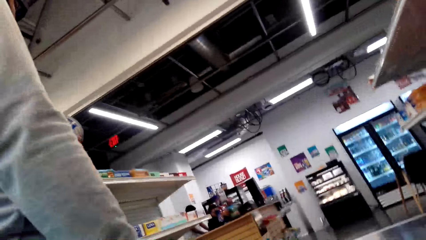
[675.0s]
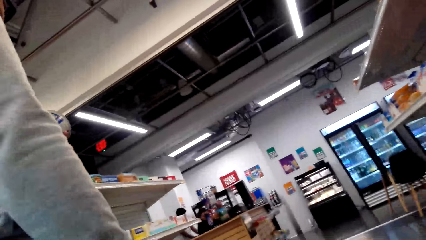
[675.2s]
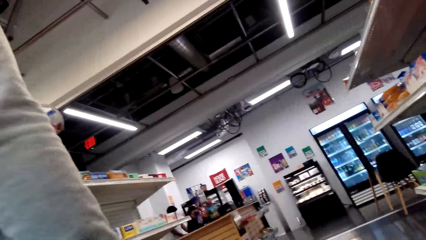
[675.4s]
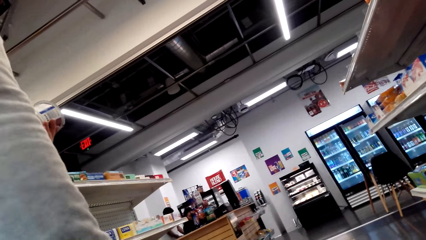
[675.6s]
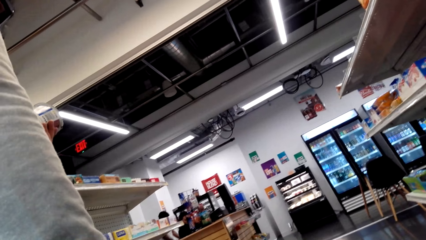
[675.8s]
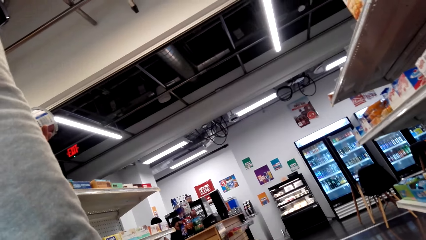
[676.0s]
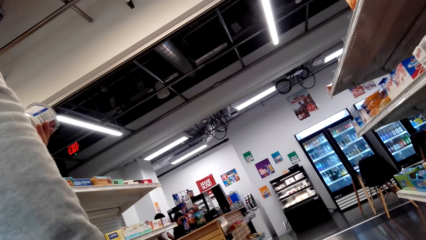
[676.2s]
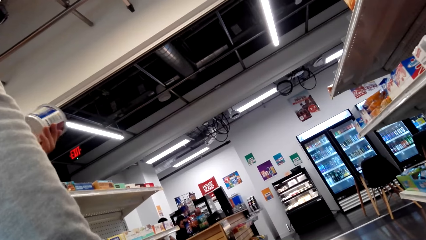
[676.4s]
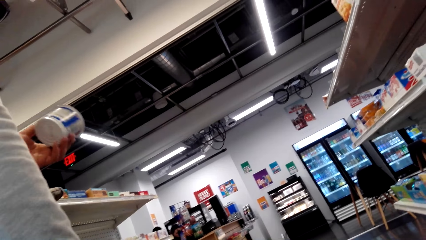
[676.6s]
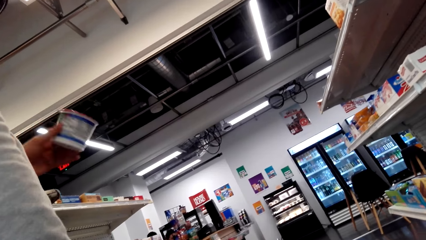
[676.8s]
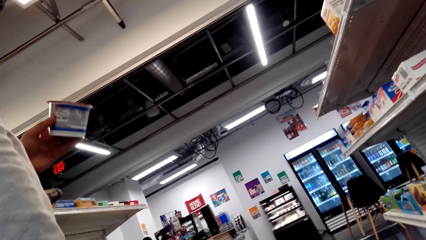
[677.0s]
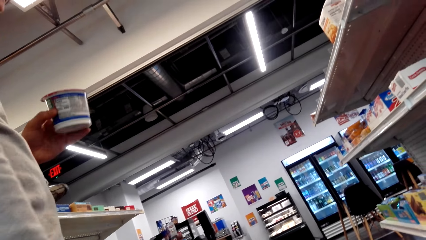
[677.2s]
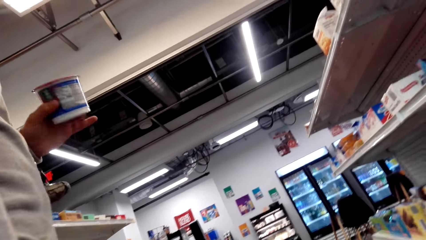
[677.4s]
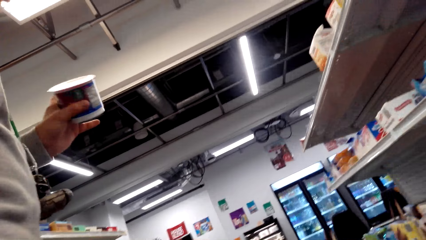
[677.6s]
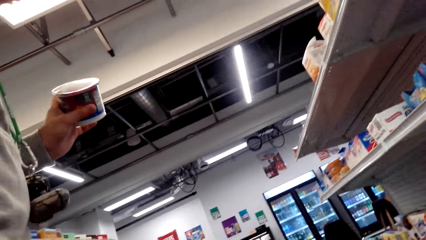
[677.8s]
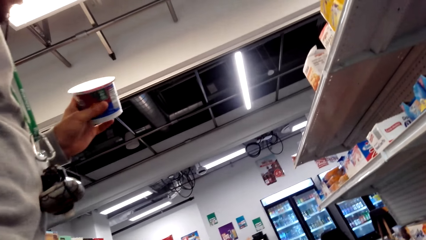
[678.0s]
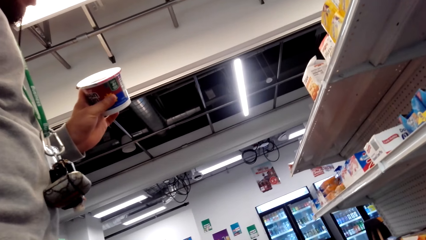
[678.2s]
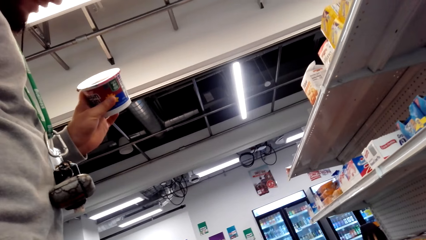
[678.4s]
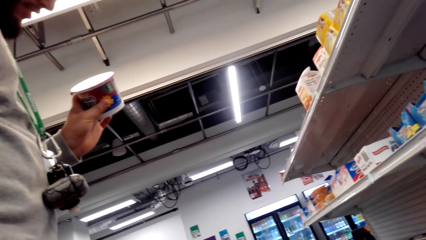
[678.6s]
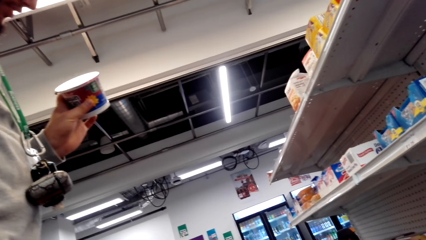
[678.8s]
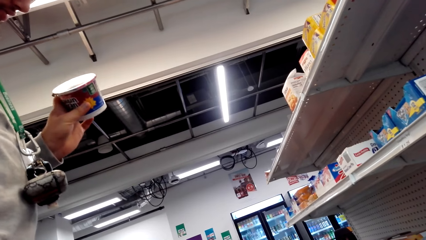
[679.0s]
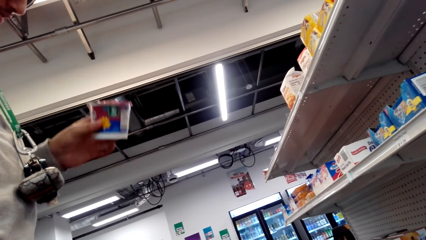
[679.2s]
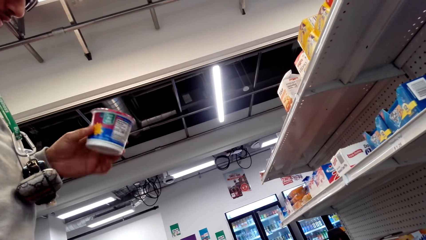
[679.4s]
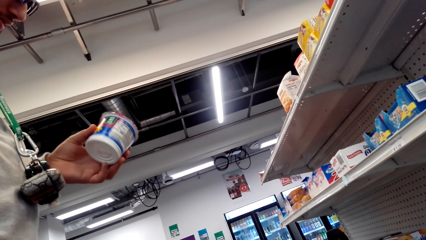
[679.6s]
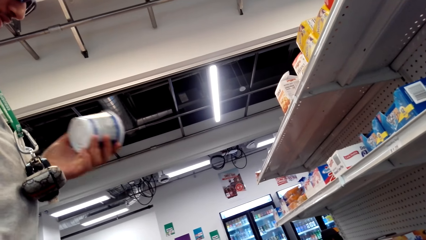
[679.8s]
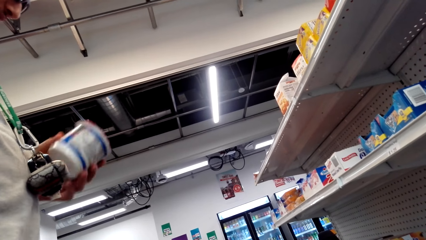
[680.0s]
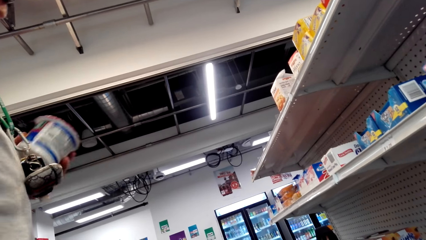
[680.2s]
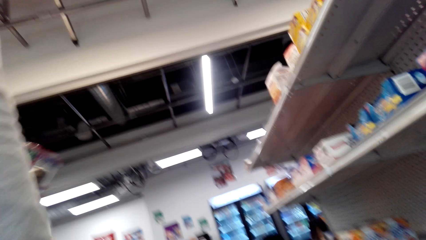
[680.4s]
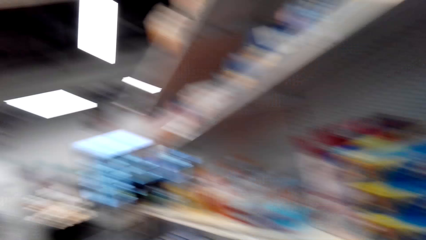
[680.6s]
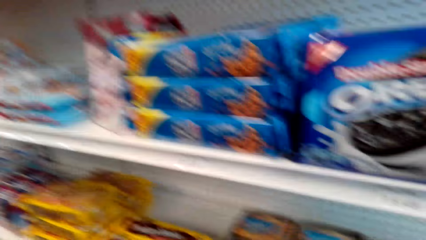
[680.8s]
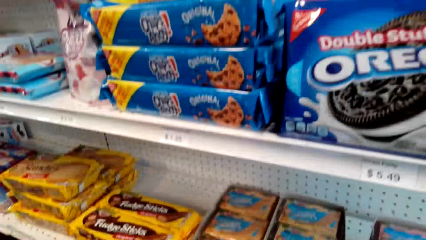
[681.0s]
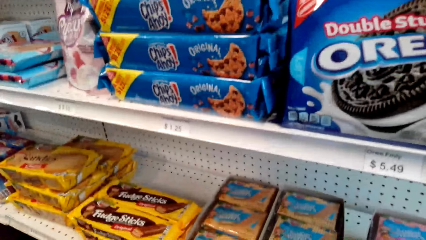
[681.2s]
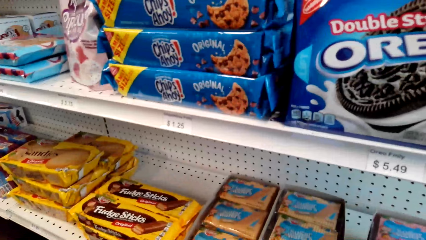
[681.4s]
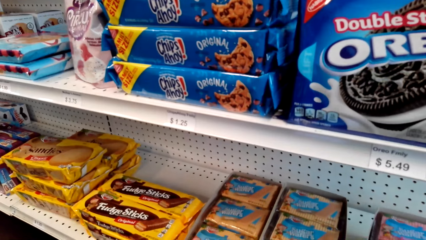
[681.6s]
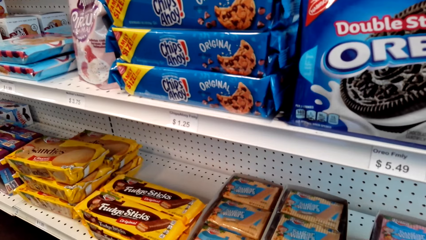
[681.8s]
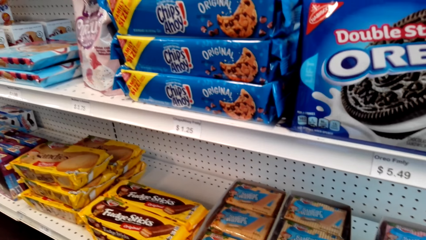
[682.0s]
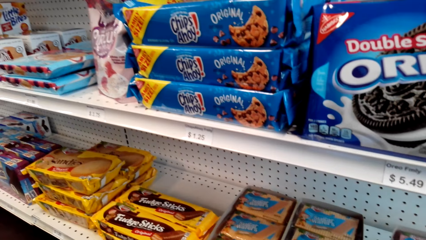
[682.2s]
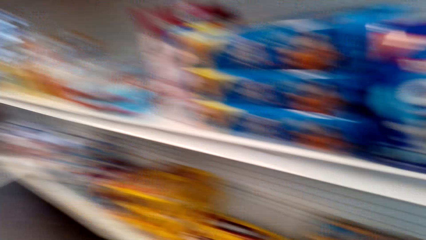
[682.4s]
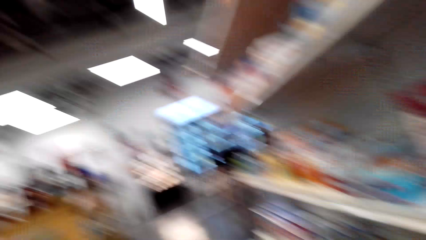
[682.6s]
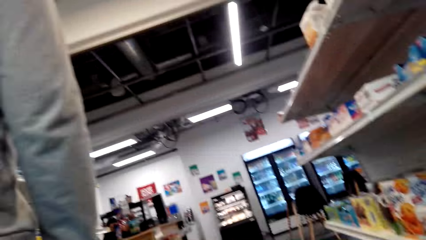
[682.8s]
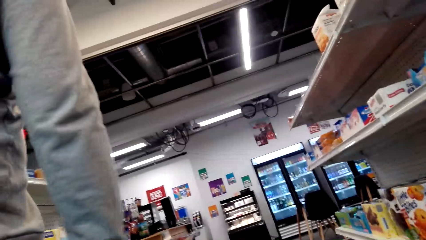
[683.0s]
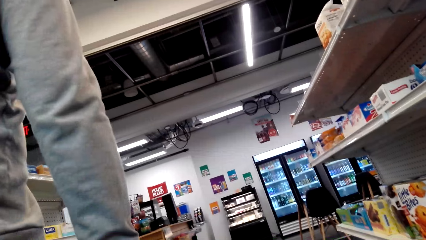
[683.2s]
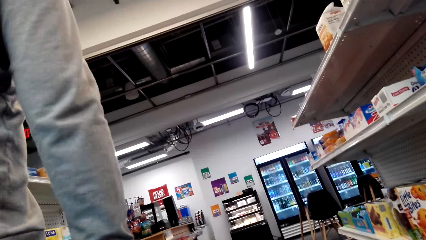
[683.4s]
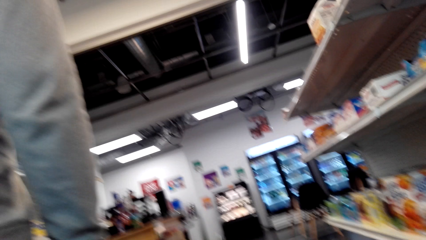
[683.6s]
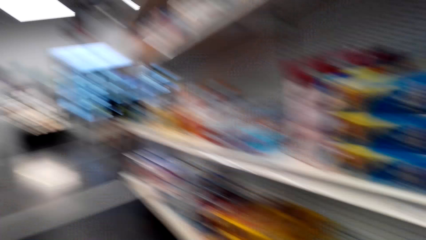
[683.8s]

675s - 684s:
The camera wearer holds a can. A person grabs the yogurt.

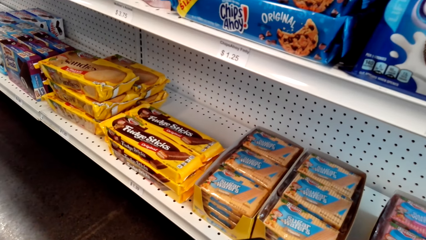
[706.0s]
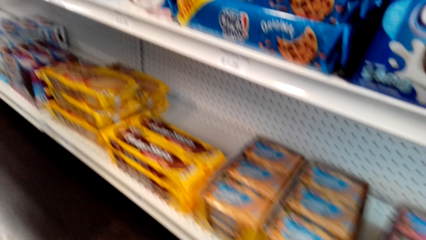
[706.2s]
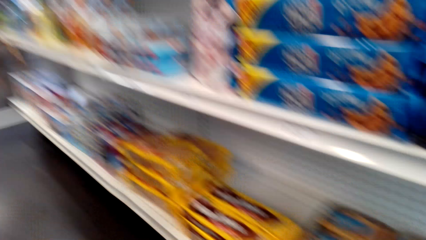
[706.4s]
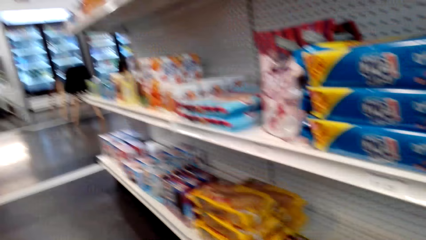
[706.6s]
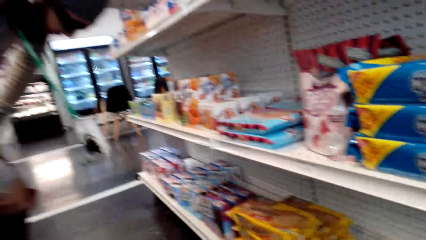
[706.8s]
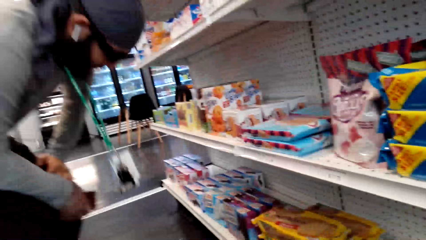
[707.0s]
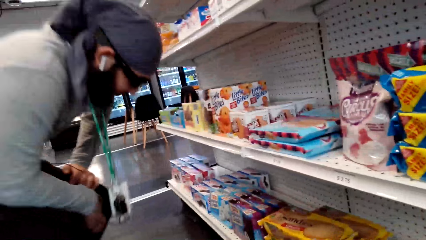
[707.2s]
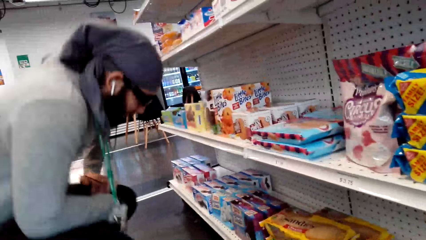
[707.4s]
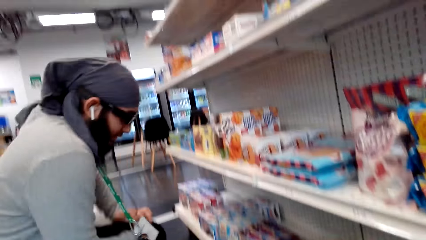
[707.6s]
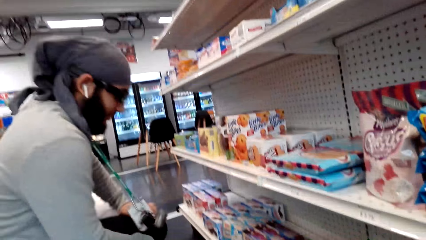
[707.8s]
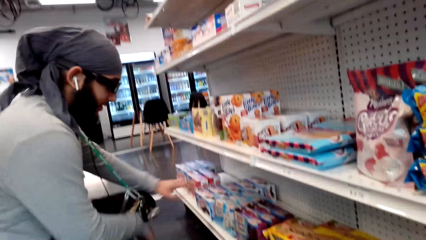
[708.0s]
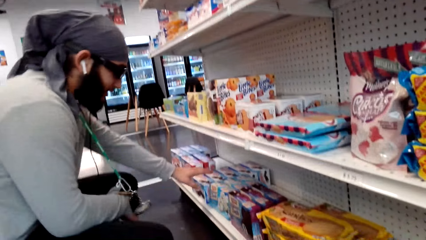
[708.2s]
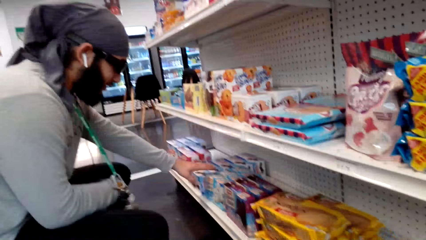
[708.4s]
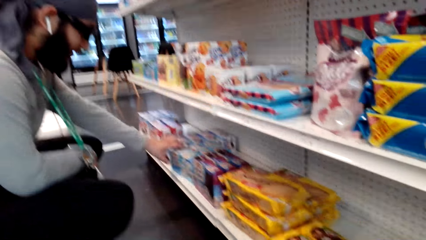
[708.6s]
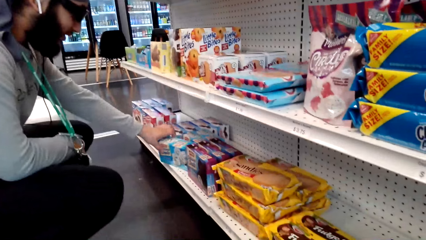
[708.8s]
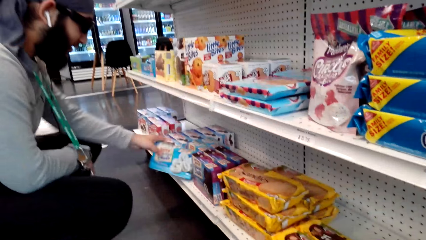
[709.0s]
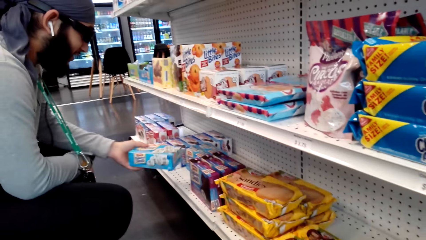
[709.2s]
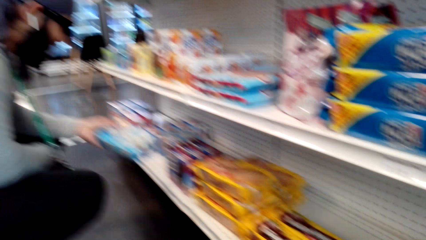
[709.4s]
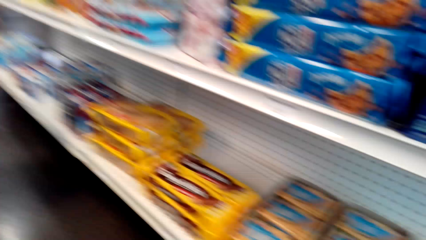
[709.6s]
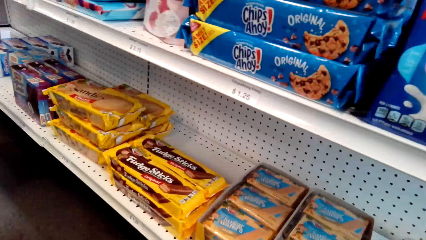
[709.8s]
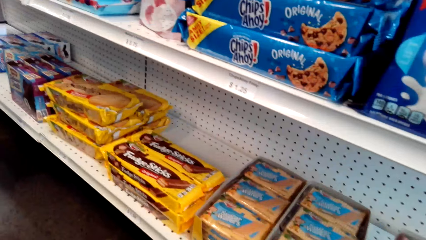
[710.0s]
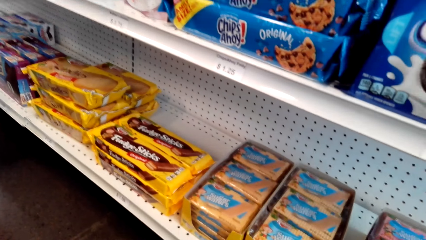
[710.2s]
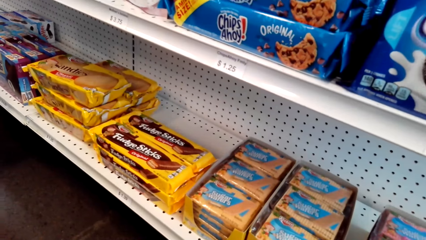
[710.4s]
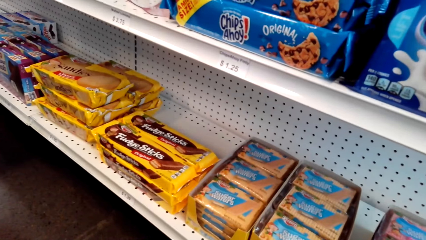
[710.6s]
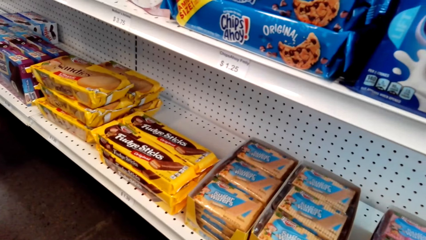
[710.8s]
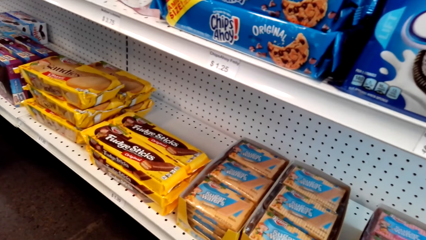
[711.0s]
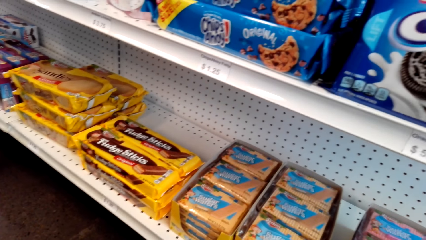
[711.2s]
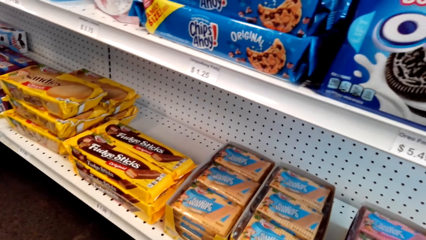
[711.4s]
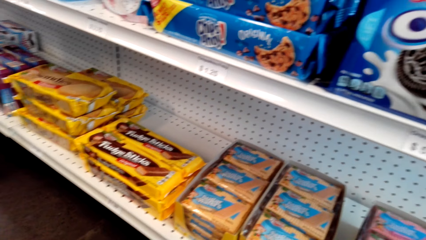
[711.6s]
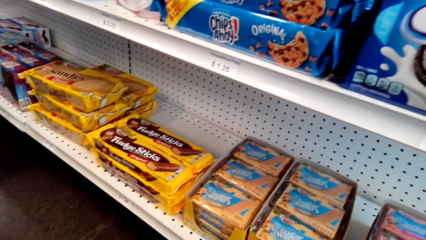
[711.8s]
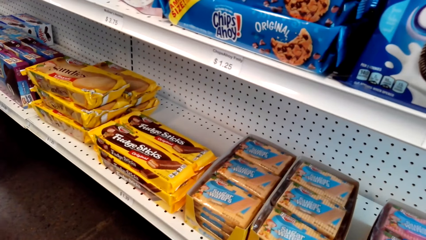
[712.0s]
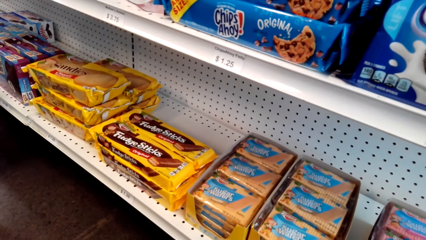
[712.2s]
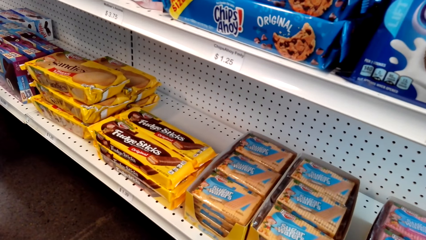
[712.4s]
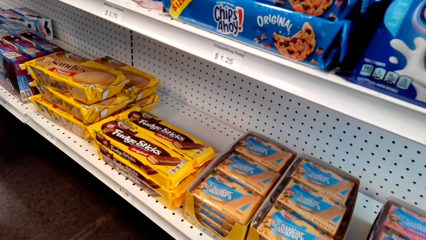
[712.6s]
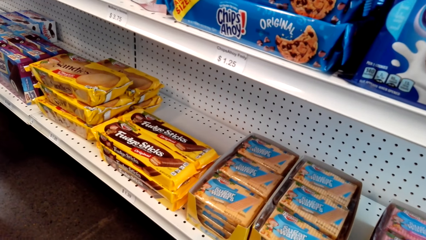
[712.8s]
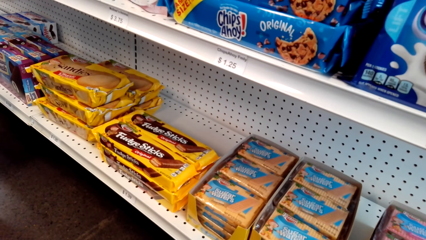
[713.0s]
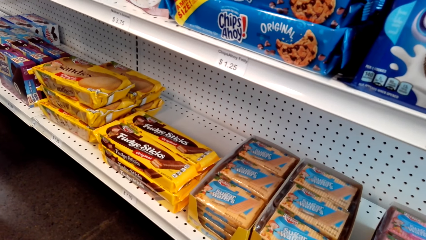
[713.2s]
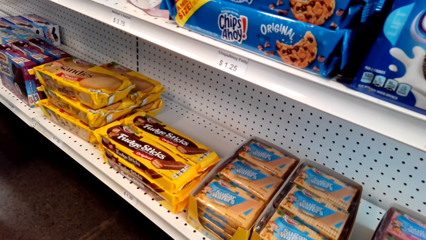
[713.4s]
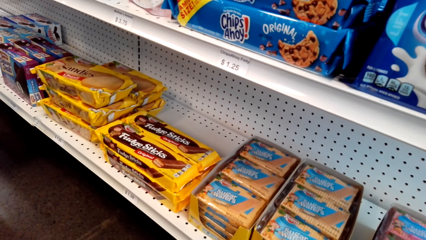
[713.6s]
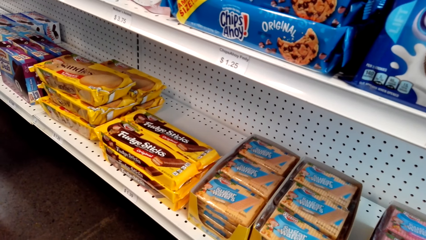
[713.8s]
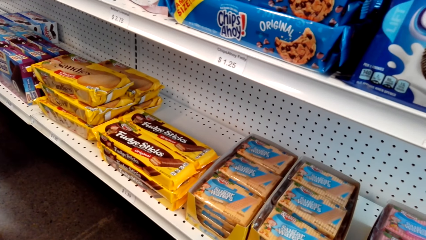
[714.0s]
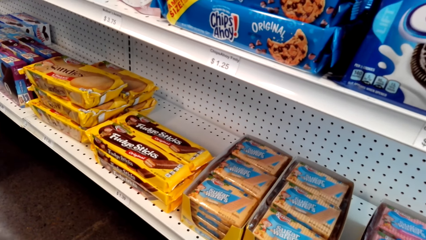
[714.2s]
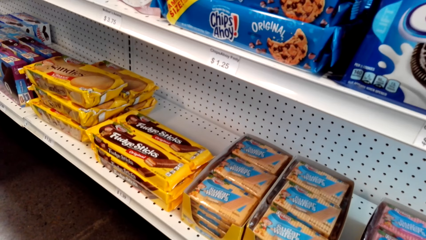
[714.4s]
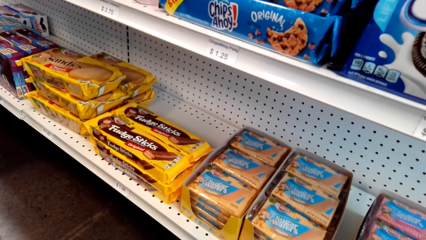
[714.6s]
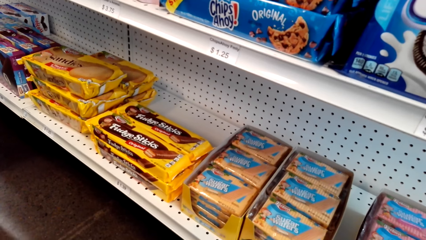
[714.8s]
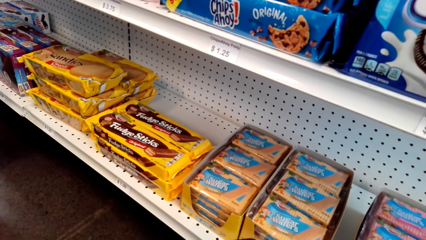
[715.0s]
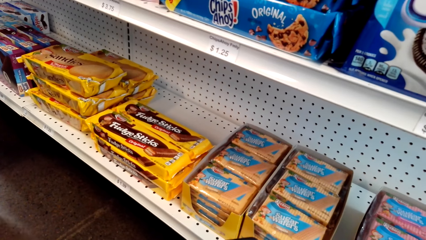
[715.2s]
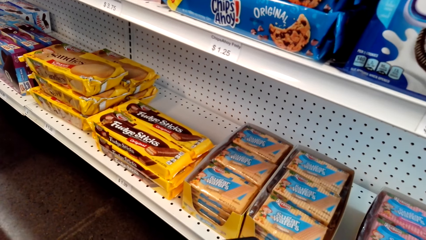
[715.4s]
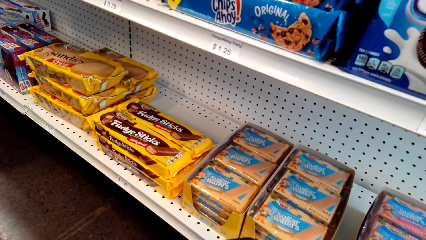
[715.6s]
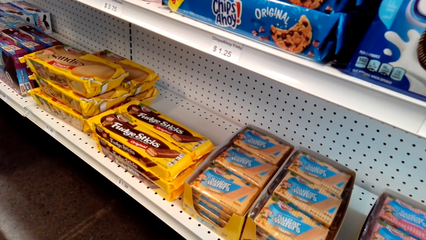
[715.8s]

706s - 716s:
A person kneels down. The person grabs a box of donuts. The camera wearer looks around.
